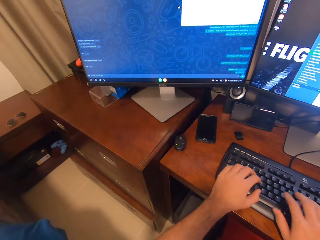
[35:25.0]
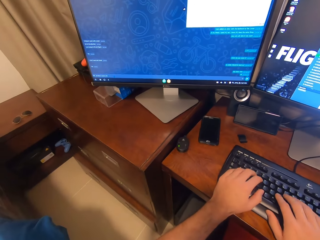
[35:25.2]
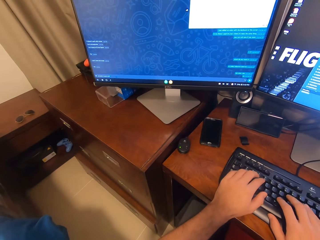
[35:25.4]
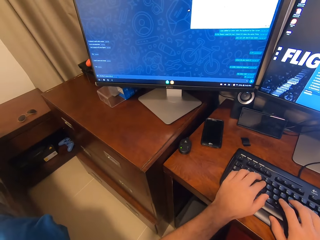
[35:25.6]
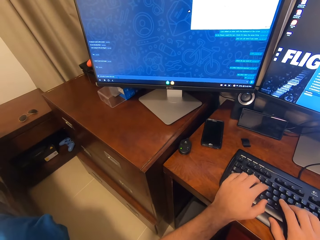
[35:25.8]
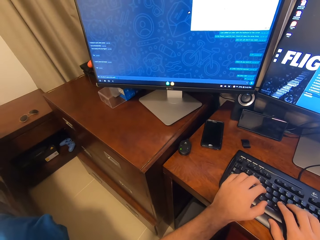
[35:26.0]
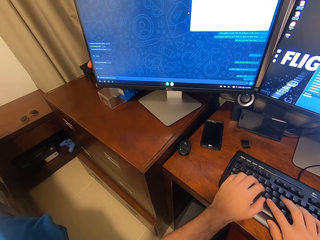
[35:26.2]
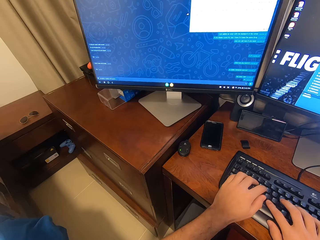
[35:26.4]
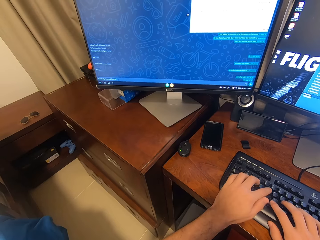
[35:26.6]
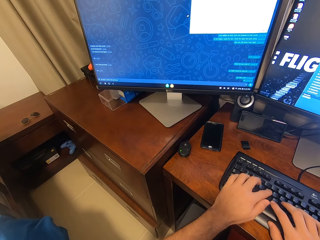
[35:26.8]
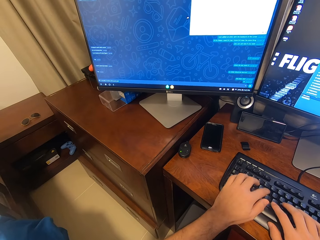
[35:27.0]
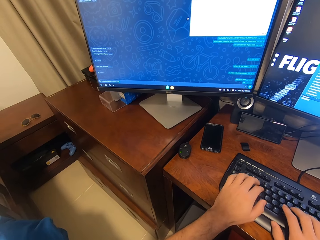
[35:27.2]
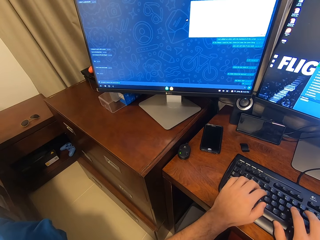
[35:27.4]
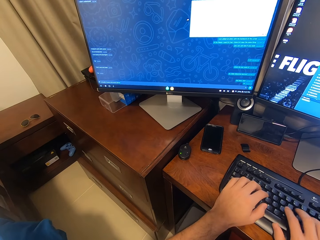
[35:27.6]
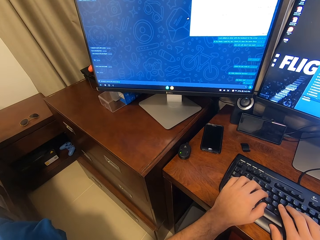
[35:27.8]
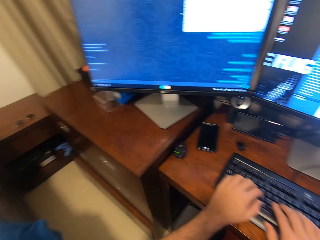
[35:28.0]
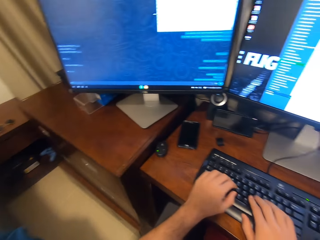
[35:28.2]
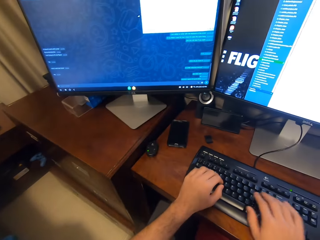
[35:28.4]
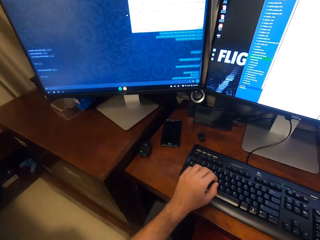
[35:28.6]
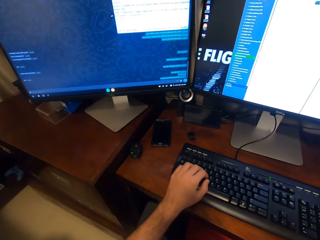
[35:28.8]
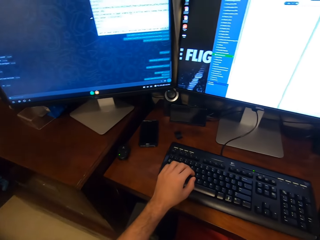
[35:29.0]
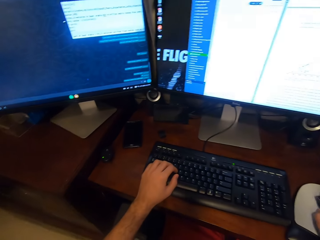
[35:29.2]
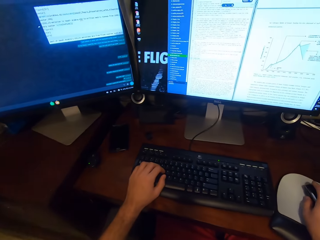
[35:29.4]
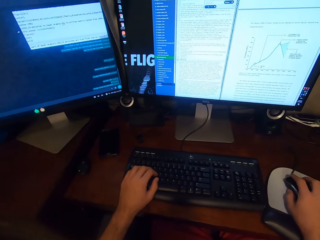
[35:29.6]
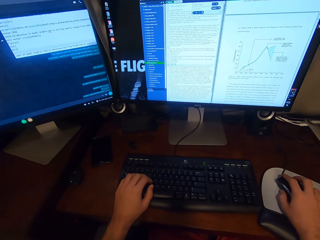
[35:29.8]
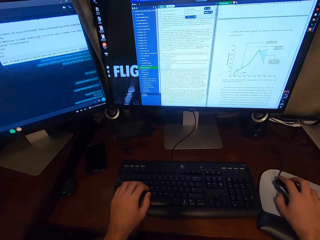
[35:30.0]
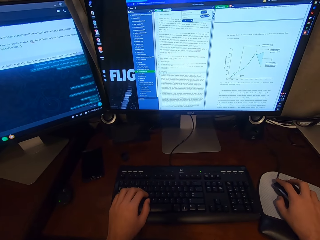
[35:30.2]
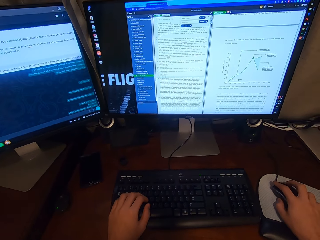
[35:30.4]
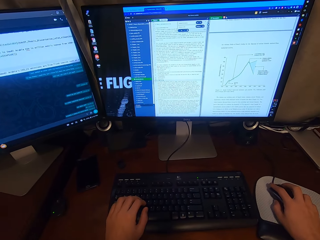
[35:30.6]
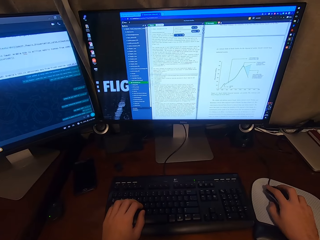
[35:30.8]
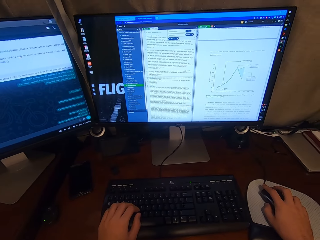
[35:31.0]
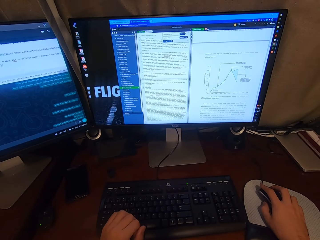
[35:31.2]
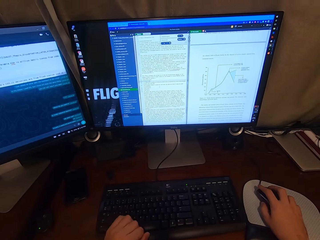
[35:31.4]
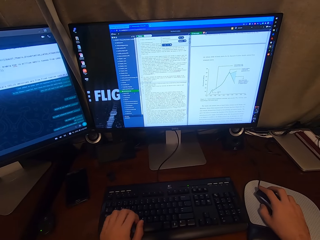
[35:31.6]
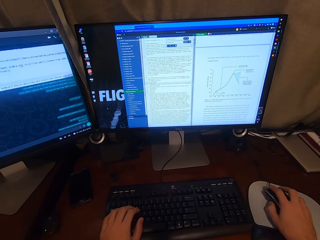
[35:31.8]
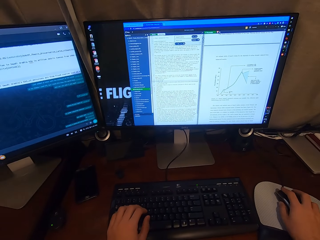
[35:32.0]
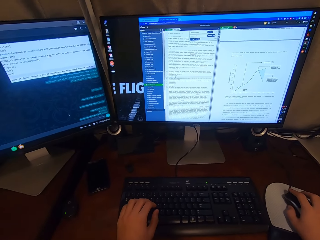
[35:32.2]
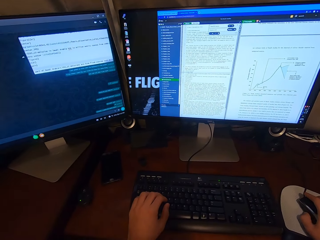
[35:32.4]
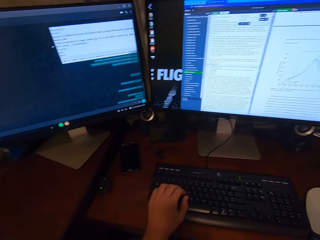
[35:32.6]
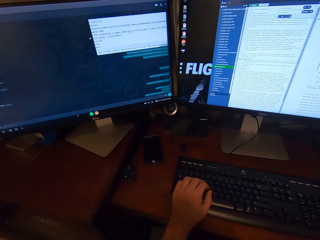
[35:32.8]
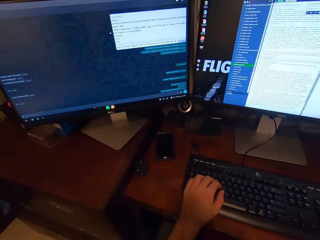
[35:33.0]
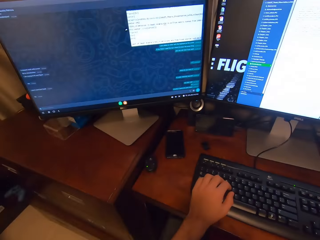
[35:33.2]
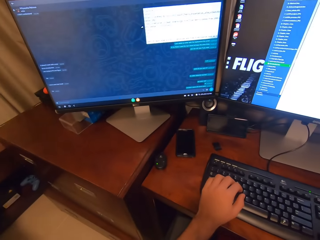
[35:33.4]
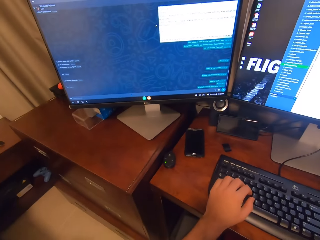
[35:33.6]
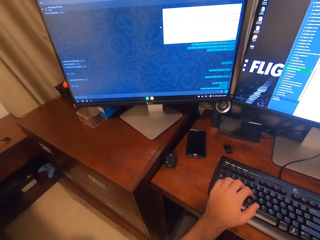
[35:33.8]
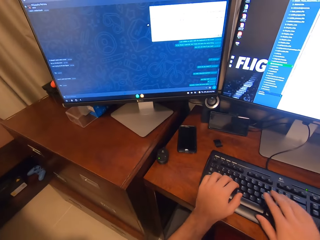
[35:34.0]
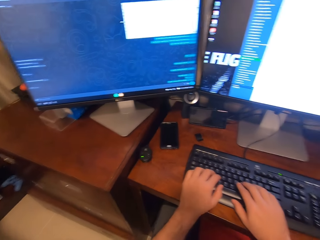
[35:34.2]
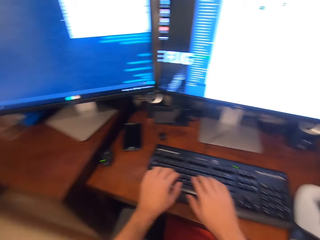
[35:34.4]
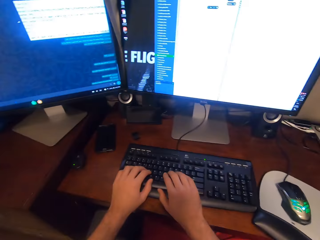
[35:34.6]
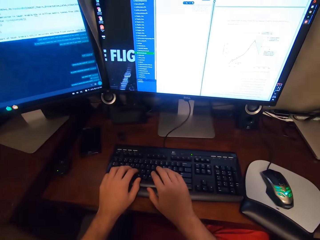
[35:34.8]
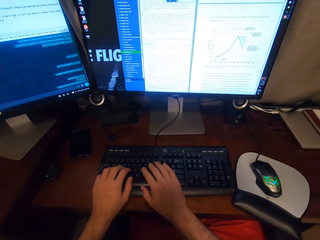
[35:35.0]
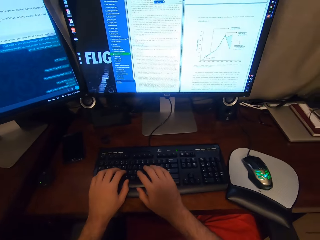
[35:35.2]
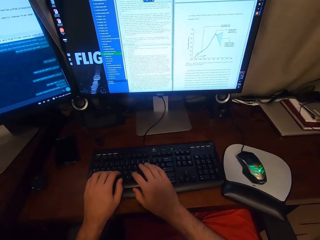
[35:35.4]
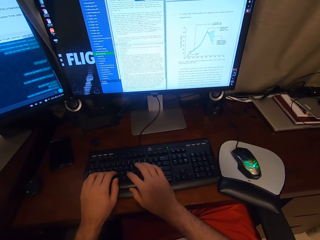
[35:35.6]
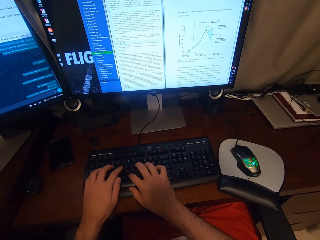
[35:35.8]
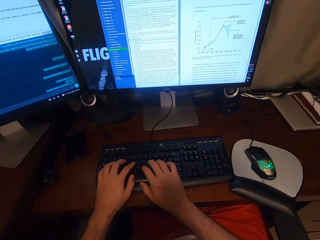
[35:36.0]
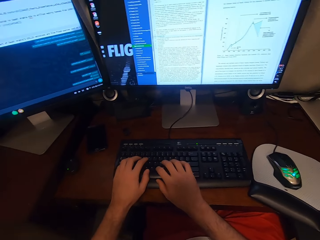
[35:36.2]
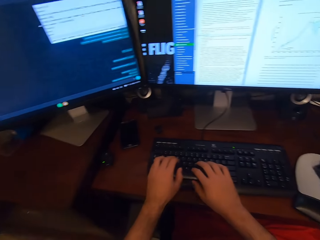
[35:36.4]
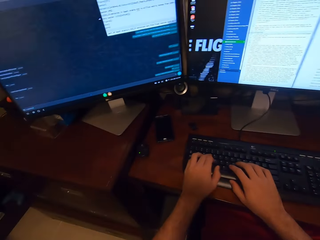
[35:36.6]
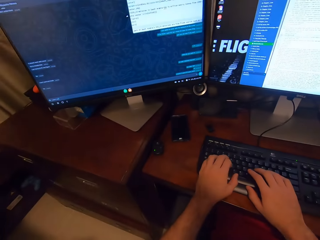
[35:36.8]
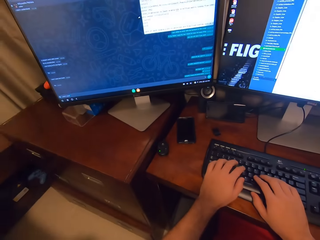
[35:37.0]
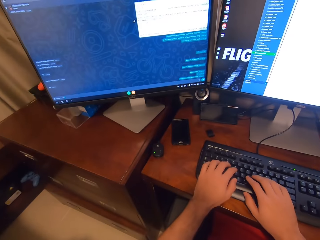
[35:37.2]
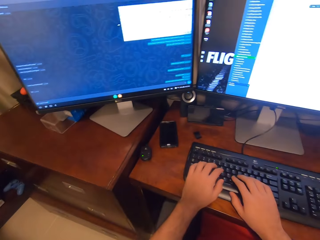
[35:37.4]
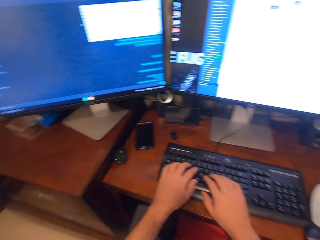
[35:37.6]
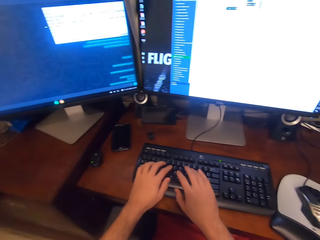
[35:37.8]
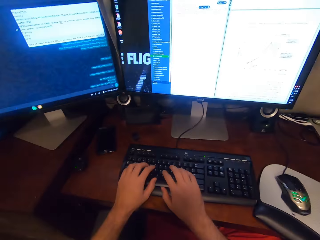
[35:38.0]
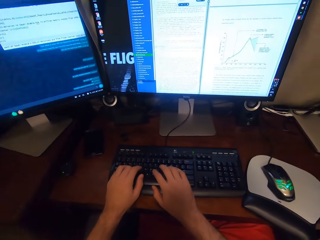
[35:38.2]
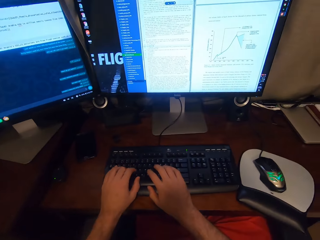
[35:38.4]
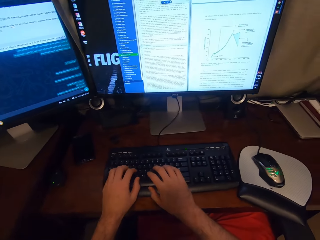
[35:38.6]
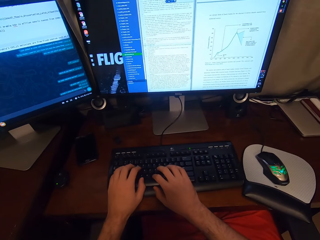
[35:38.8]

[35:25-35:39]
The camera wearer holds the USB mouse attached to the desktop computer with his right hand. He slightly moves the USB mouse attached to the desktop computer with his right hand. He scrolls the computer. He clicks on the USB mouse attached to the desktop computer with his right hand. He types on the keyboard attached to the desktop computer with his hands.

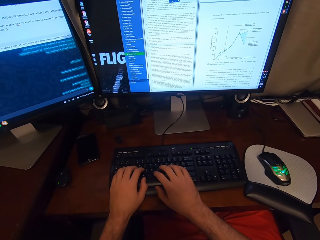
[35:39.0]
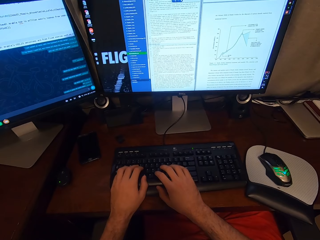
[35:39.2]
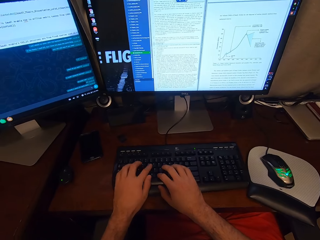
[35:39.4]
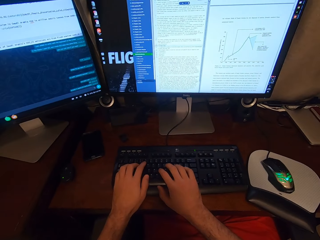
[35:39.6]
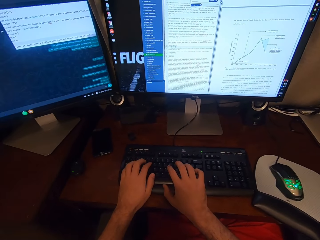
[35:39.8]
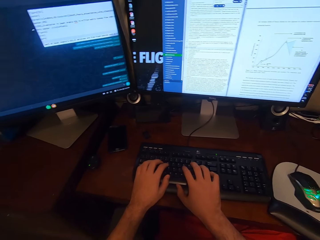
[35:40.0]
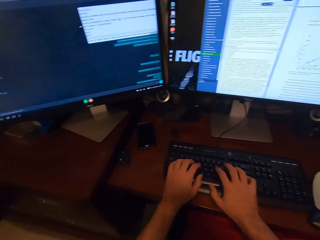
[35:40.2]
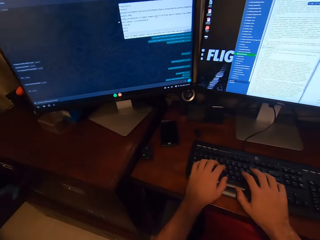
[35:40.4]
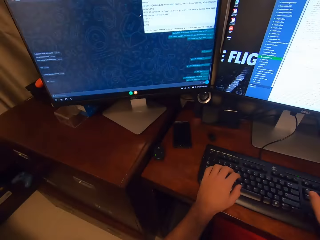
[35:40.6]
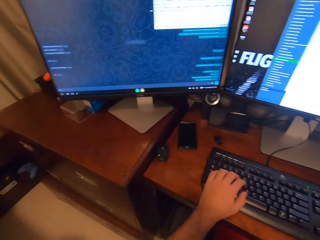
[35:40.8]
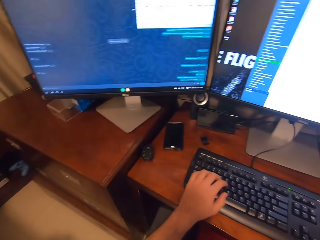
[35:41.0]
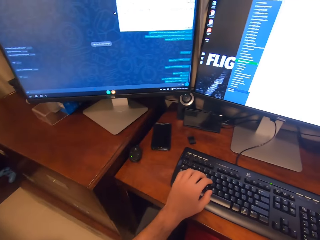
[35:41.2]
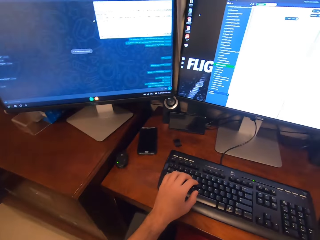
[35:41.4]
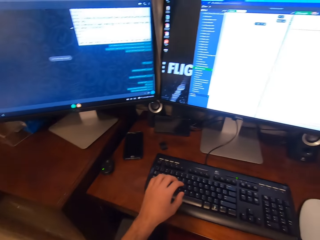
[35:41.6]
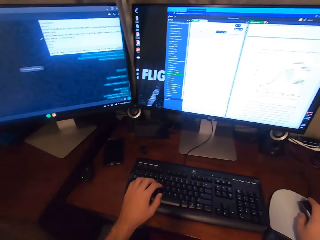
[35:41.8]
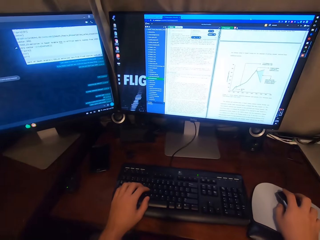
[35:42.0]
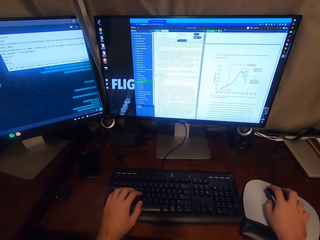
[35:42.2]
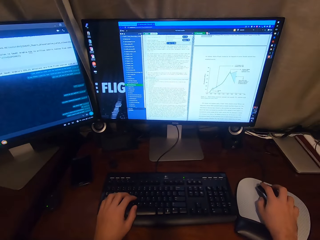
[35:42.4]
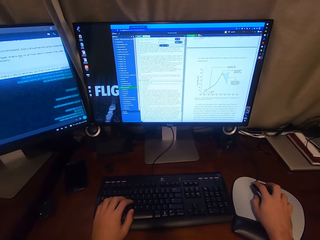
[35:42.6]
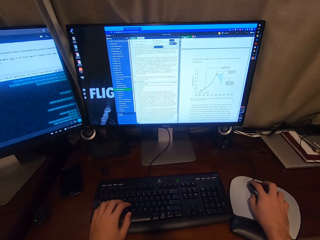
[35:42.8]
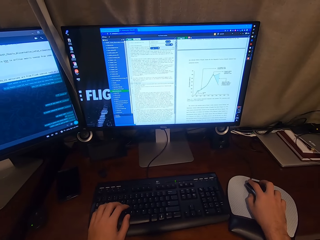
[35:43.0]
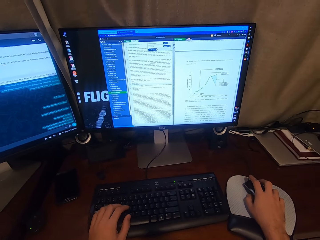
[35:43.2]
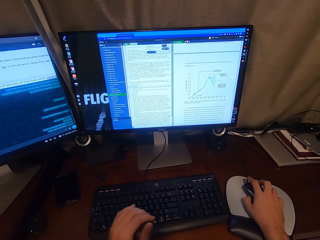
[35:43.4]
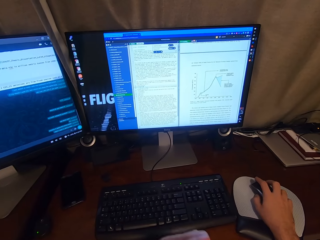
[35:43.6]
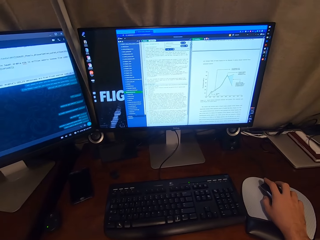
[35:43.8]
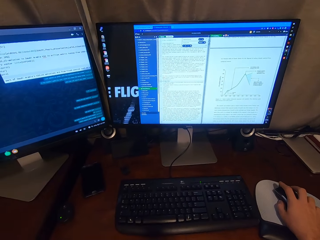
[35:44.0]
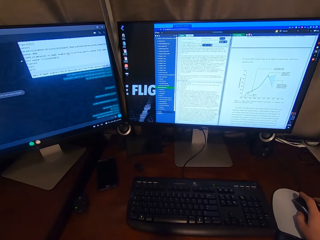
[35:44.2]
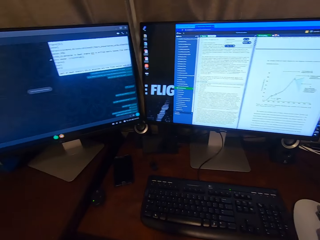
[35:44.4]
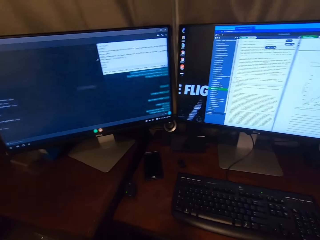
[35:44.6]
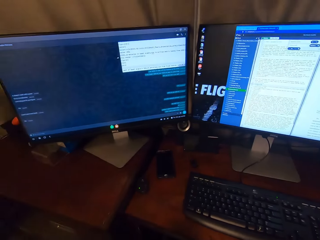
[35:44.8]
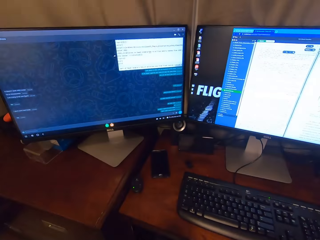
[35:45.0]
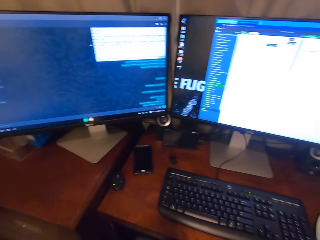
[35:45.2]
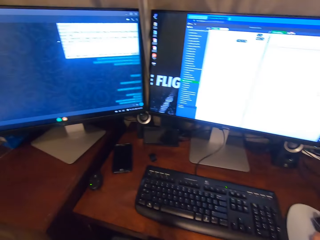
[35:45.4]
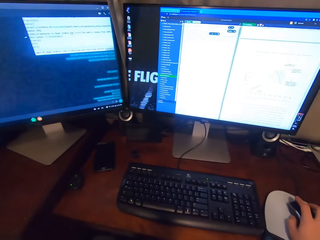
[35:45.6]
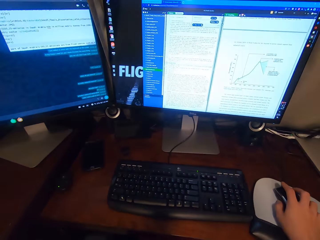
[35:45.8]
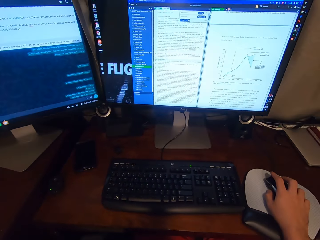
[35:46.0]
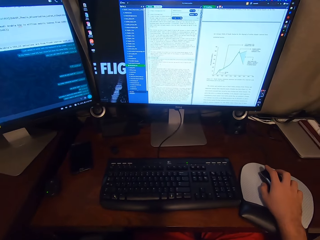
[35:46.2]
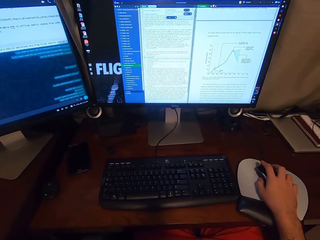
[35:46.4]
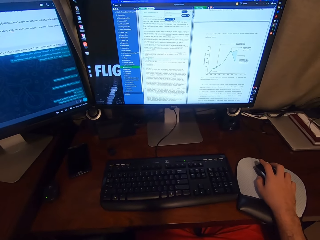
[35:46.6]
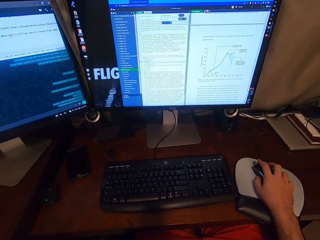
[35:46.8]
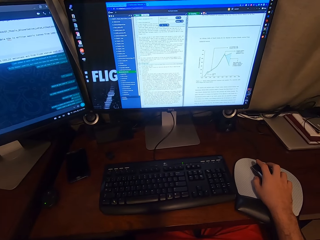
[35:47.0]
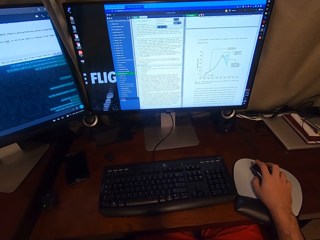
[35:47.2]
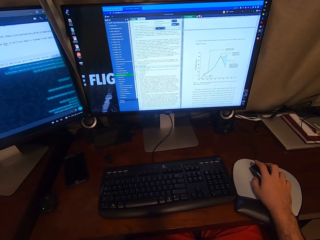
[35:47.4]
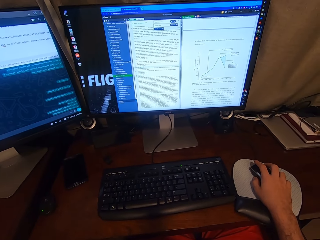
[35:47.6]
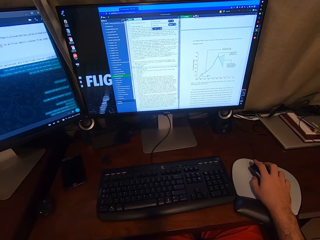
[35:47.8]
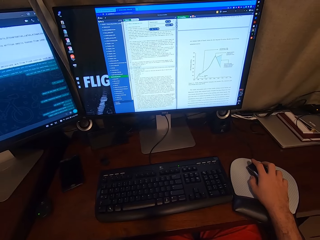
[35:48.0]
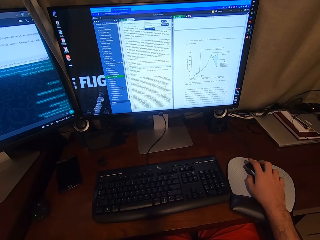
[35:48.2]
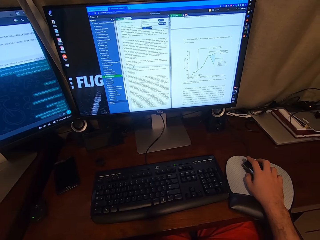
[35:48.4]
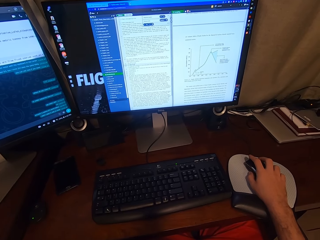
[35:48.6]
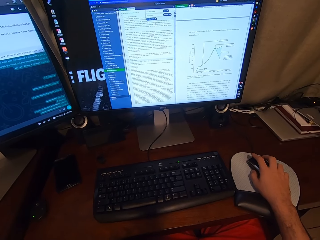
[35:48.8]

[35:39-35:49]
The camera wearer holds the USB mouse attached to the desktop computer with his right hand. He looks at the computer. He clicks on the USB mouse attached to the desktop computer with his right hand. He removes his left hand from the keyboard attached to the desktop computer.
